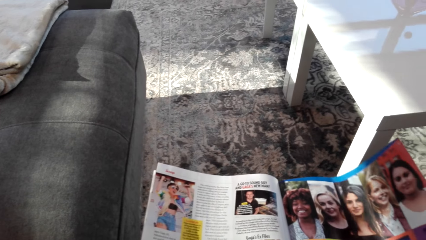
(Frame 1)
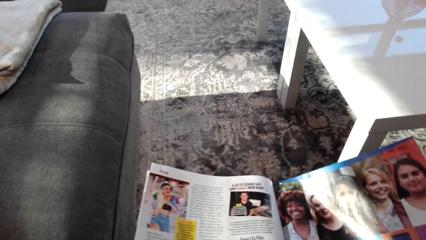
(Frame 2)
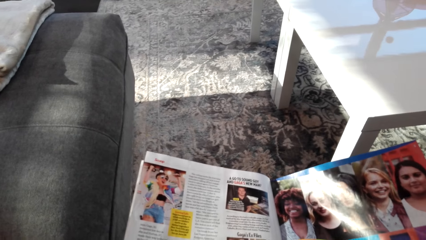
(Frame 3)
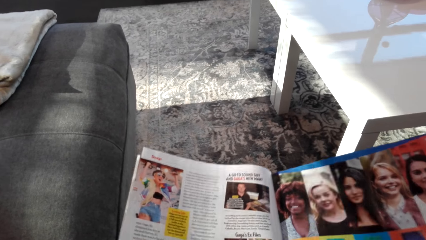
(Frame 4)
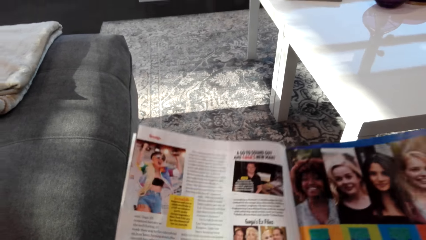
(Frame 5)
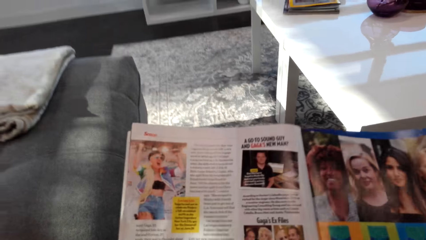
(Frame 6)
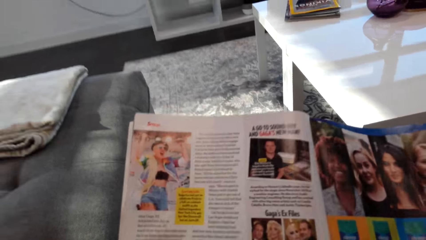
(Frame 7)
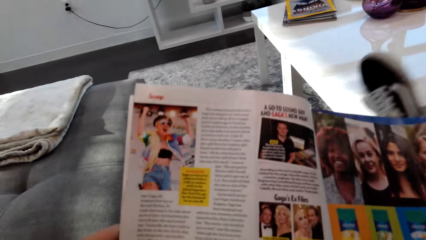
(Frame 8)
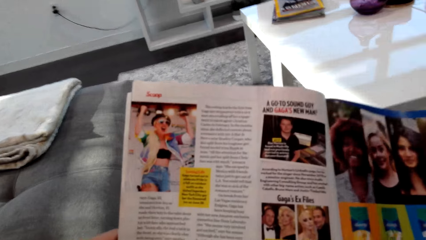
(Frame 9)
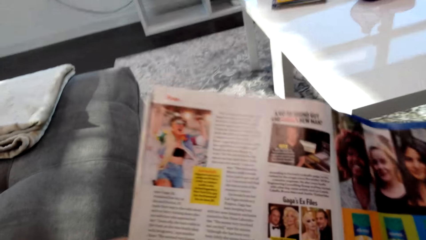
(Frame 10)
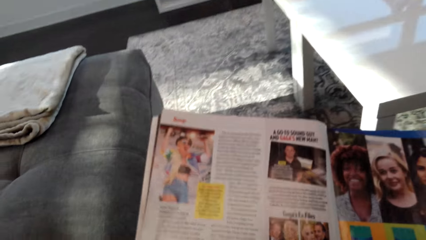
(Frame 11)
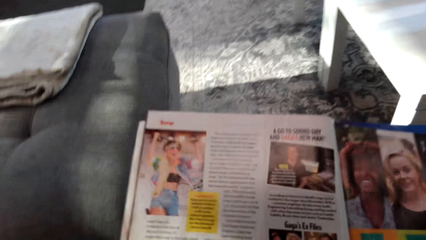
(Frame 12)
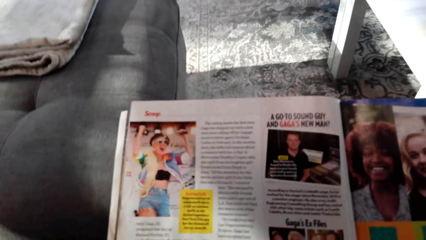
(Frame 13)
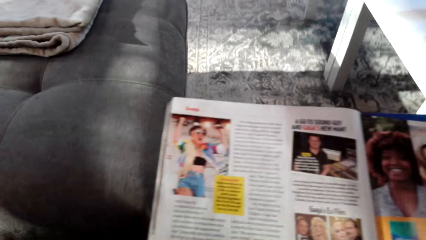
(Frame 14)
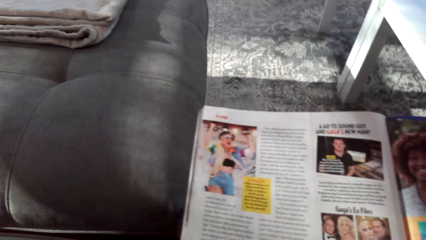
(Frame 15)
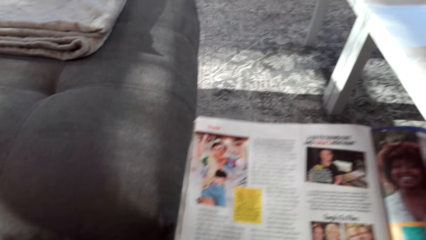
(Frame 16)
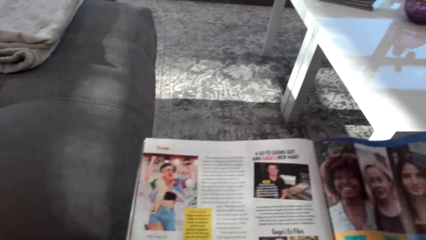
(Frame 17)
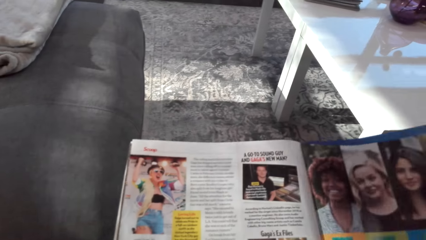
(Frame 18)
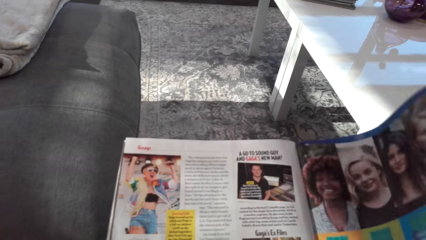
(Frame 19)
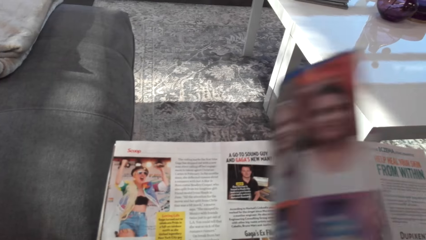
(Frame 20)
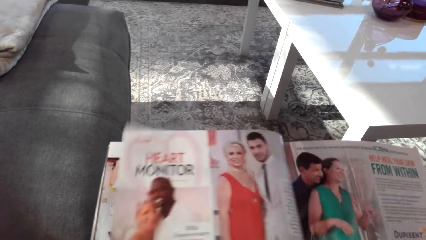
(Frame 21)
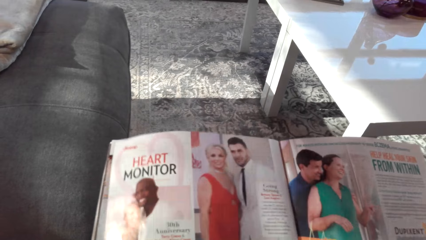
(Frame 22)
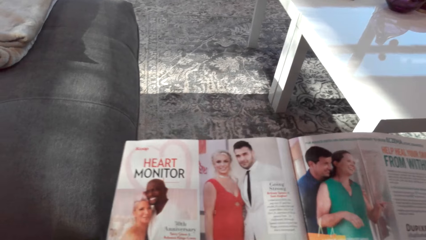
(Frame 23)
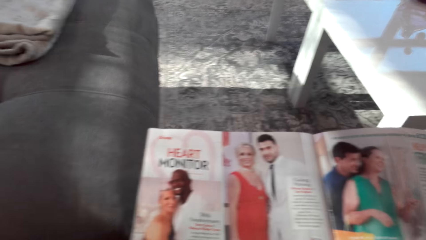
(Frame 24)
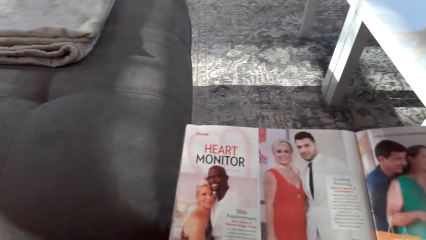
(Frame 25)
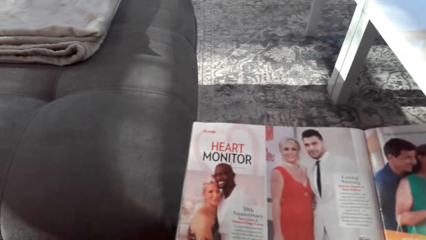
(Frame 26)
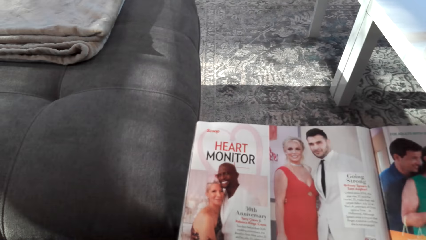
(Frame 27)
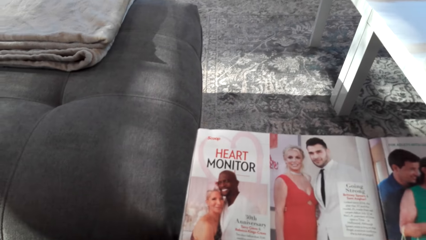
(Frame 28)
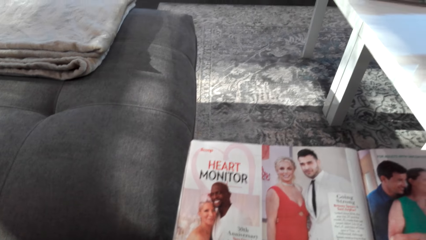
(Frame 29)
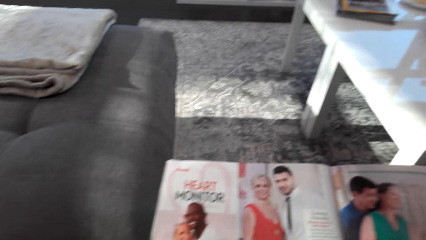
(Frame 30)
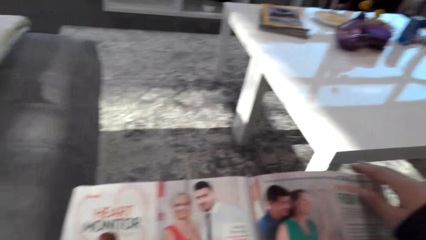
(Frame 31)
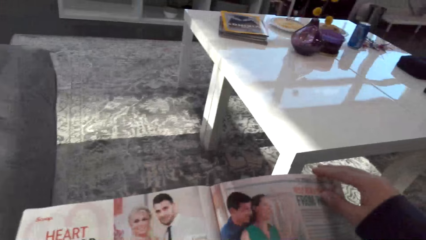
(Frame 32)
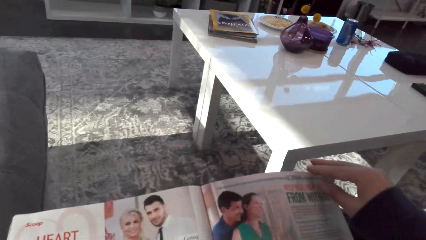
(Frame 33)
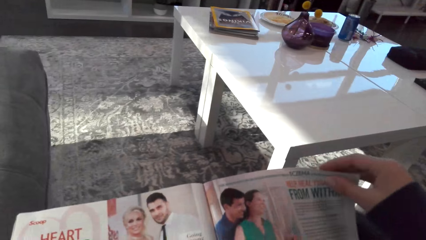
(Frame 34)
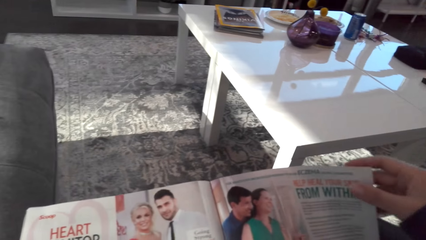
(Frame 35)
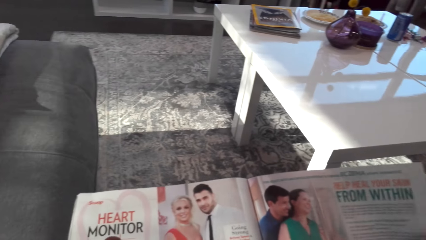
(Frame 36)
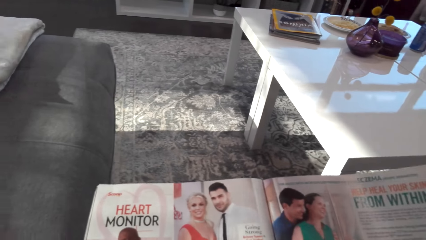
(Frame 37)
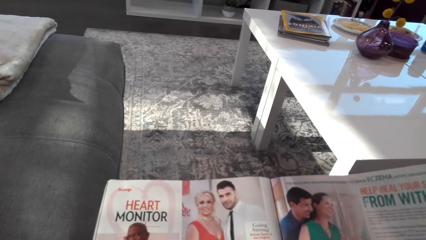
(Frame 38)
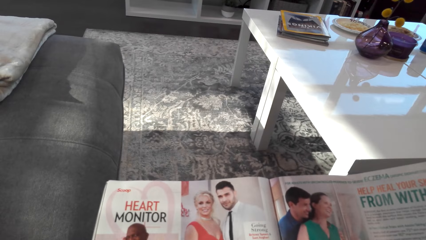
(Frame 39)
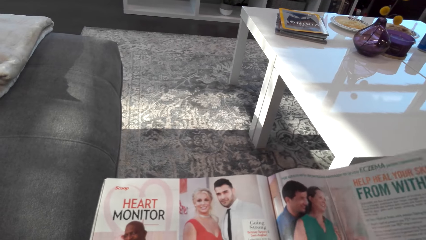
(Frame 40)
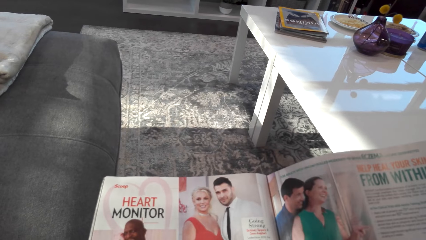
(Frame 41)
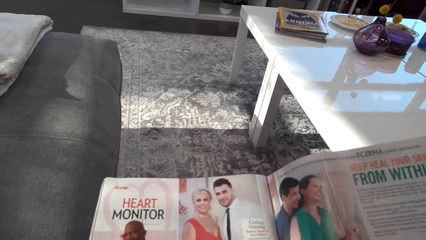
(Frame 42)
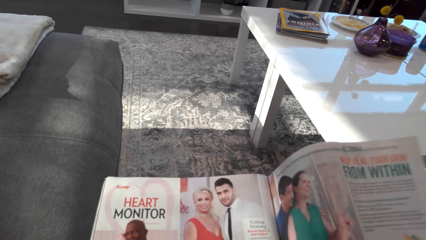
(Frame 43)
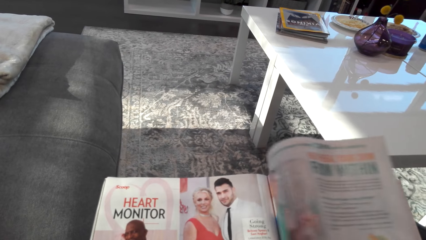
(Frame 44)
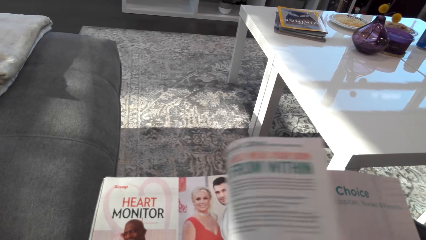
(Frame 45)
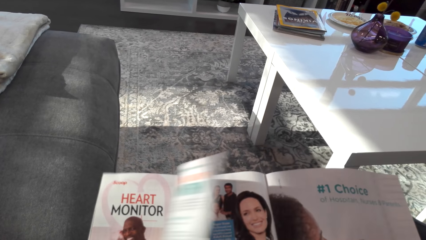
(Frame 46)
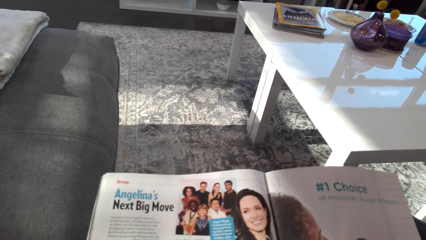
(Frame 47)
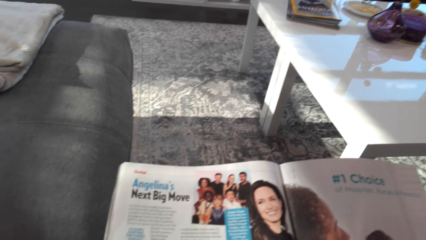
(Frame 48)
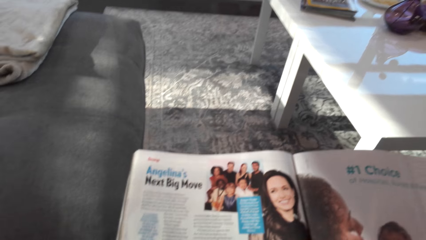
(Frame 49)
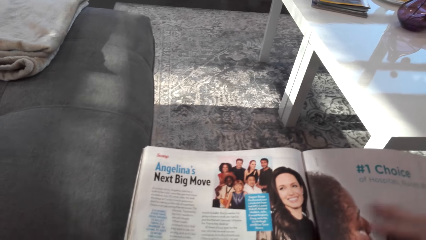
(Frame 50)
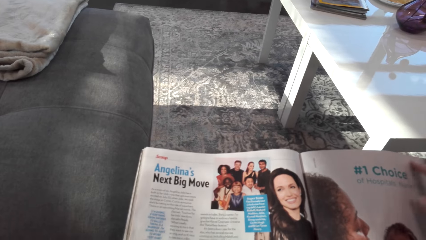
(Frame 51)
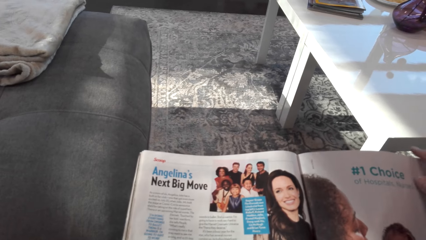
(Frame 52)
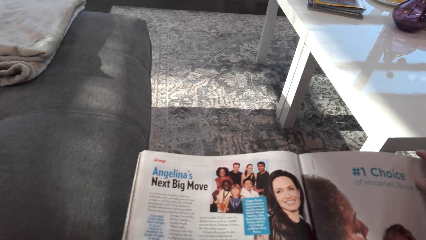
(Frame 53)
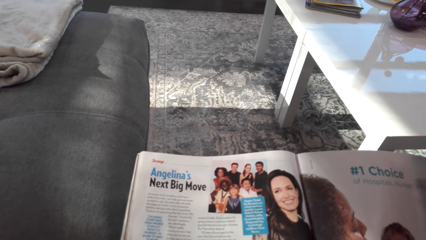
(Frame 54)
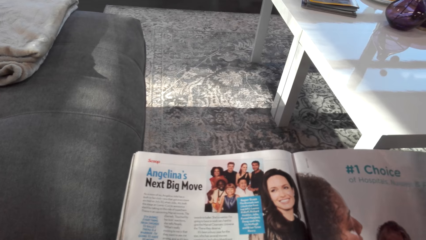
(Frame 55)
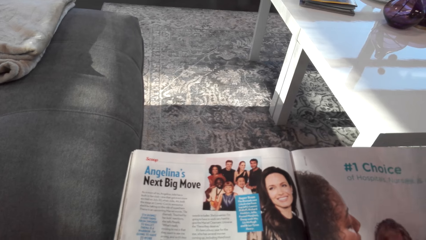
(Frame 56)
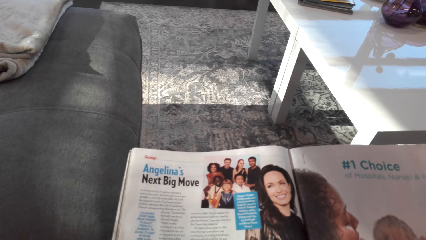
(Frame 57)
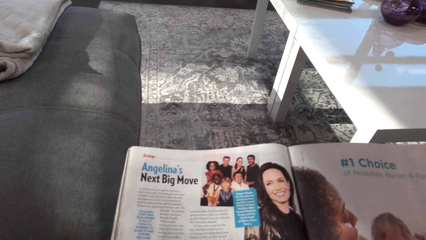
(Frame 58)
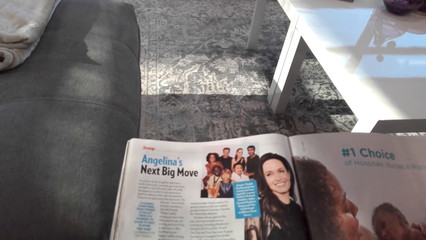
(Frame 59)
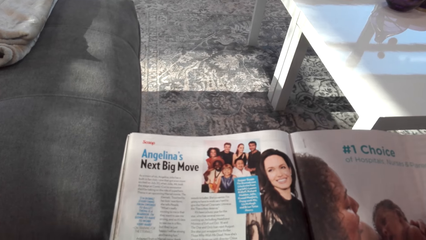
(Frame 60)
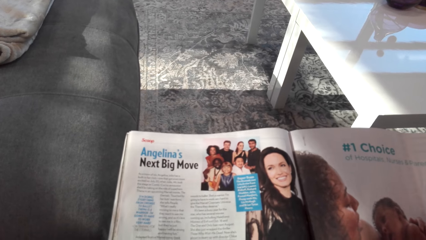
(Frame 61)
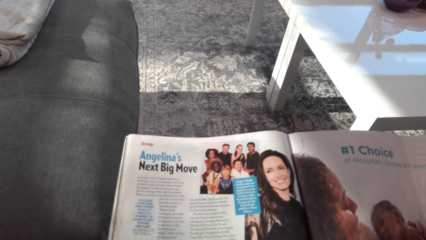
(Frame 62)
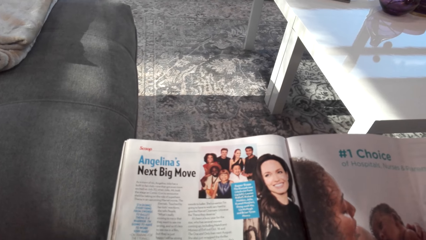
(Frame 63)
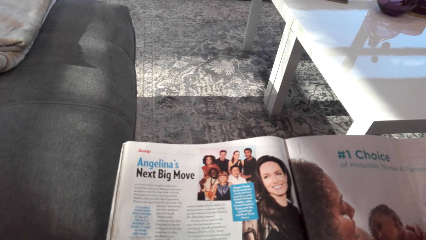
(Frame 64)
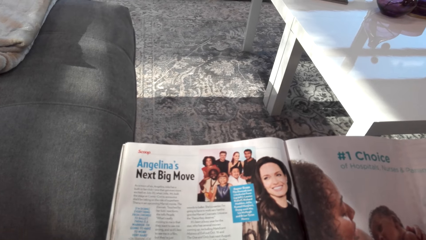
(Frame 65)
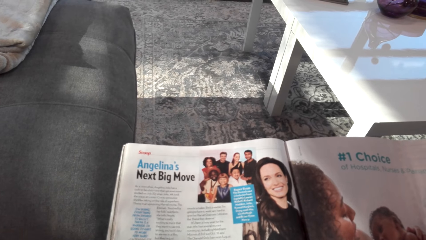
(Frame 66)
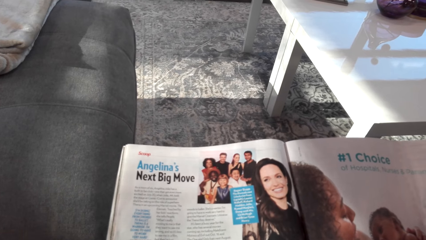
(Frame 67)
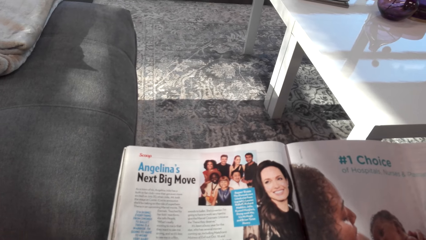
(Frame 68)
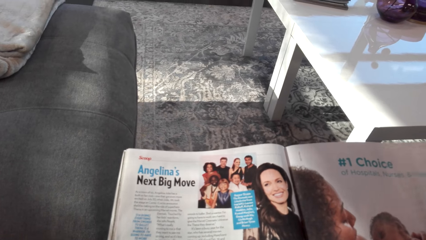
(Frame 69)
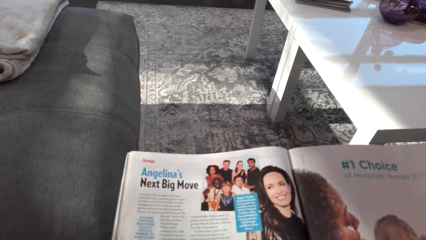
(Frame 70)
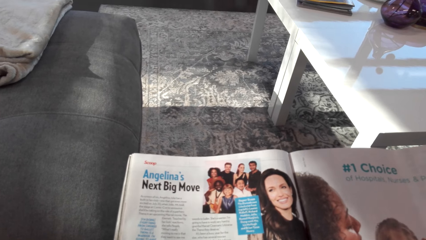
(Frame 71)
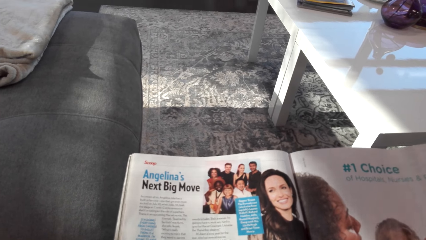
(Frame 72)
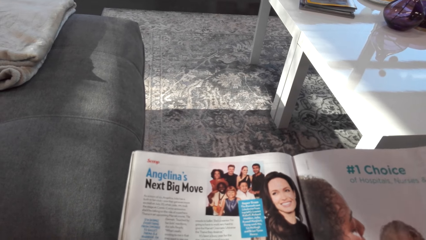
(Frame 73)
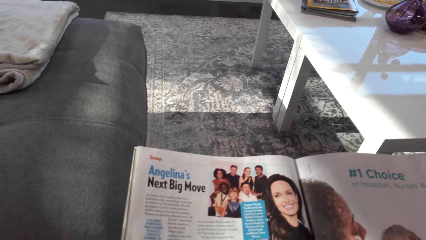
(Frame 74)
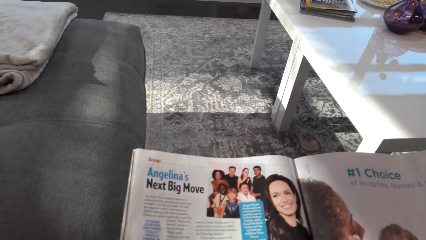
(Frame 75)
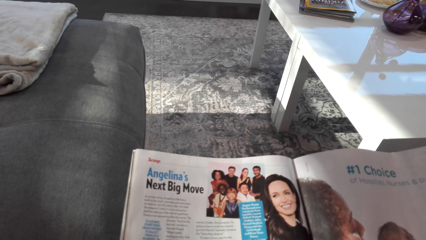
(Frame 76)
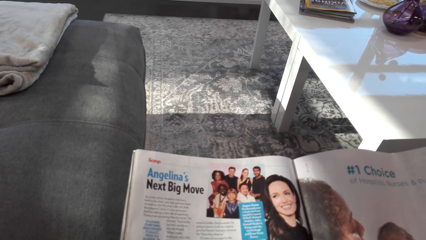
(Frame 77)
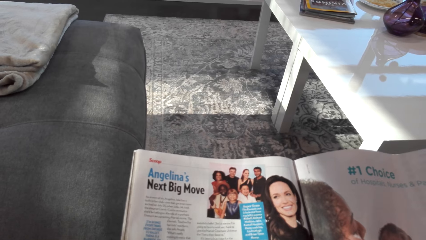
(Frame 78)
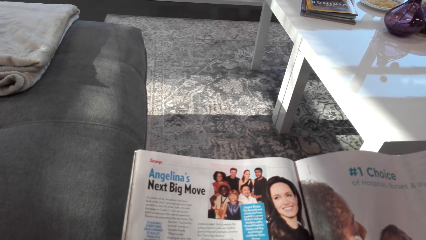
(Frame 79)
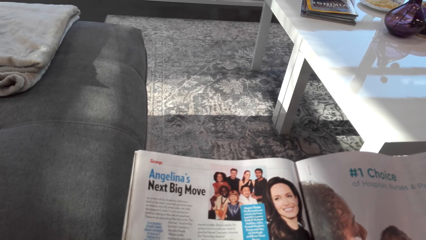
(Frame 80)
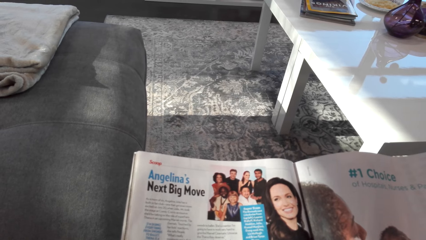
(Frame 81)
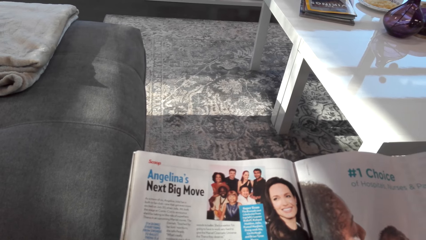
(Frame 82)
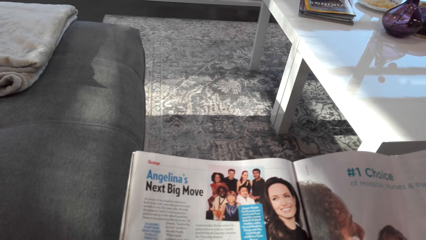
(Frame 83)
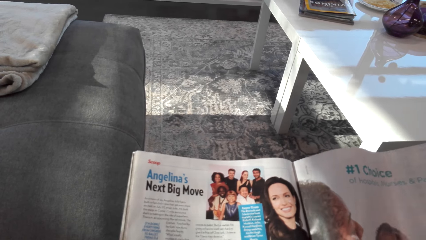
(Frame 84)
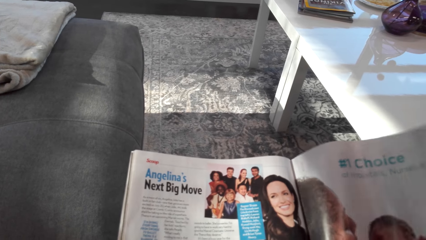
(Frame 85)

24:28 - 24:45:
The camera wearer lifts the magazine and moves a leg. They open the magazine. They look at the magazine. They open the magazine. They look at the magazine.
